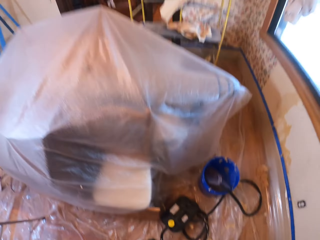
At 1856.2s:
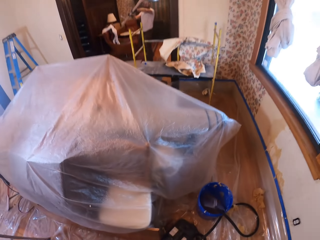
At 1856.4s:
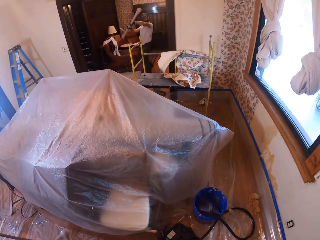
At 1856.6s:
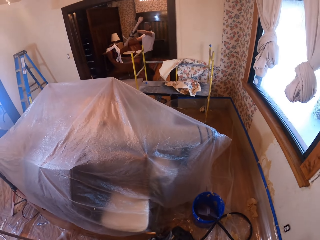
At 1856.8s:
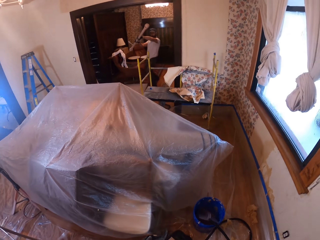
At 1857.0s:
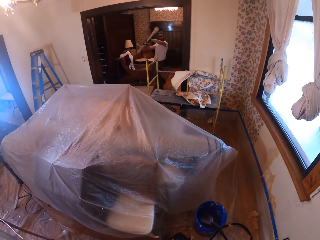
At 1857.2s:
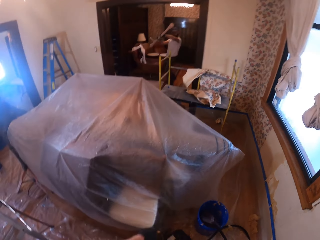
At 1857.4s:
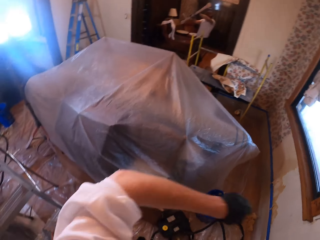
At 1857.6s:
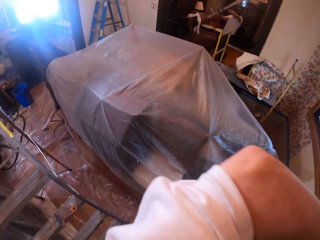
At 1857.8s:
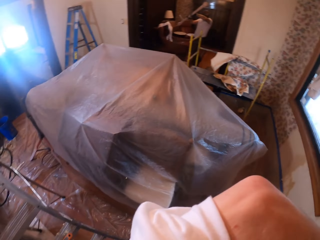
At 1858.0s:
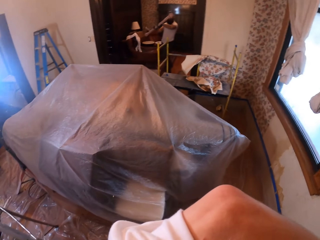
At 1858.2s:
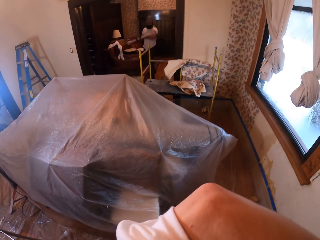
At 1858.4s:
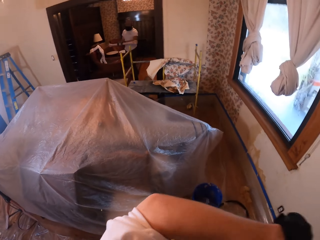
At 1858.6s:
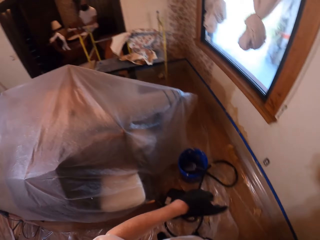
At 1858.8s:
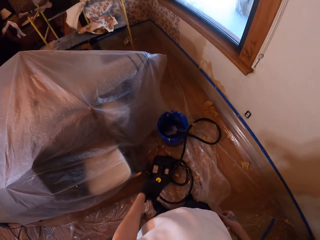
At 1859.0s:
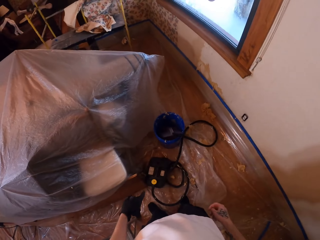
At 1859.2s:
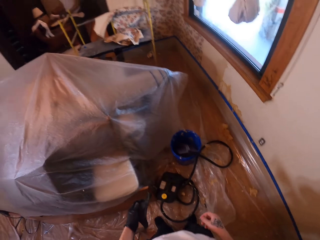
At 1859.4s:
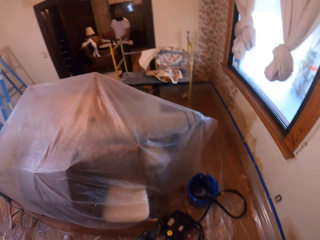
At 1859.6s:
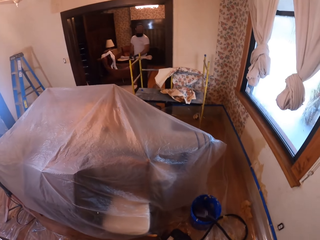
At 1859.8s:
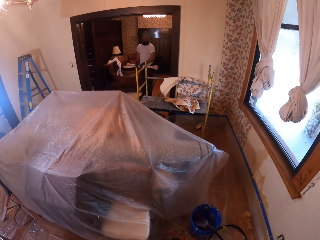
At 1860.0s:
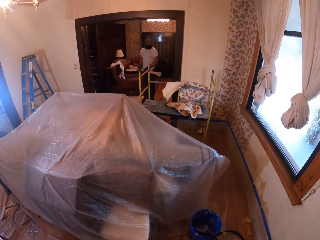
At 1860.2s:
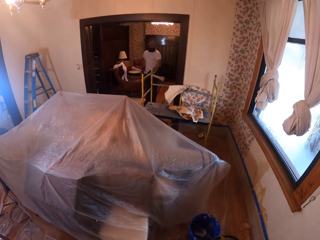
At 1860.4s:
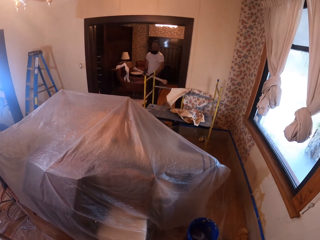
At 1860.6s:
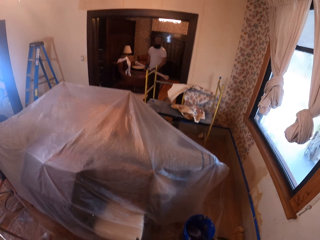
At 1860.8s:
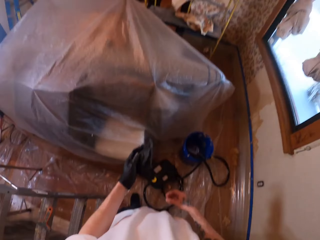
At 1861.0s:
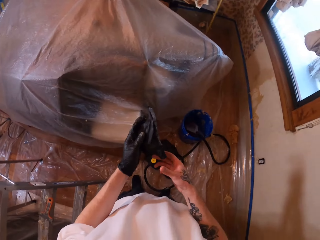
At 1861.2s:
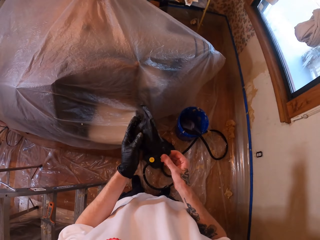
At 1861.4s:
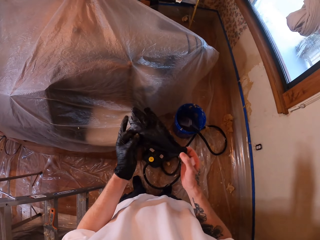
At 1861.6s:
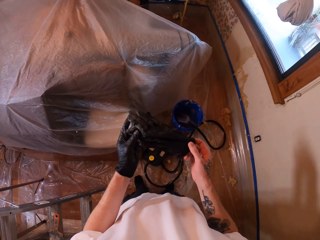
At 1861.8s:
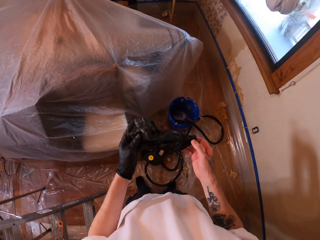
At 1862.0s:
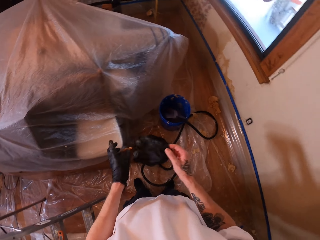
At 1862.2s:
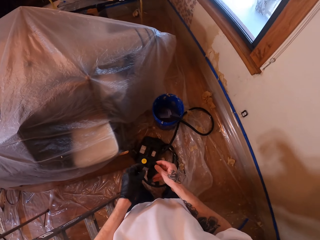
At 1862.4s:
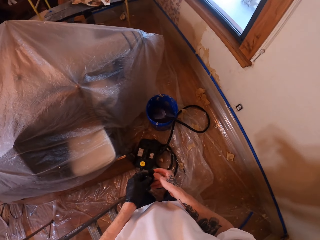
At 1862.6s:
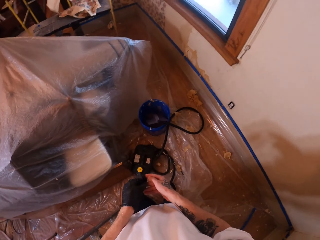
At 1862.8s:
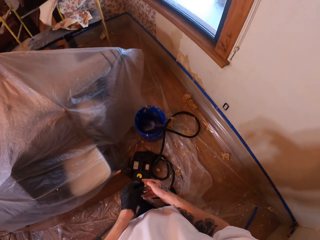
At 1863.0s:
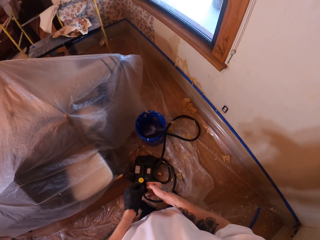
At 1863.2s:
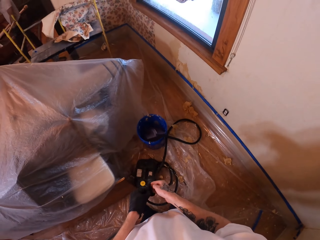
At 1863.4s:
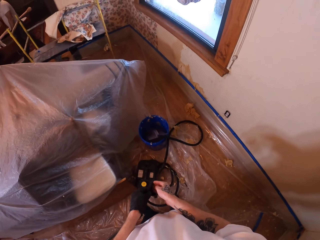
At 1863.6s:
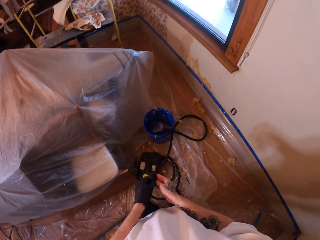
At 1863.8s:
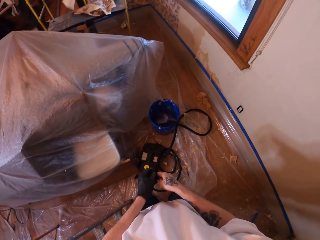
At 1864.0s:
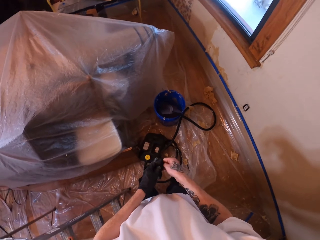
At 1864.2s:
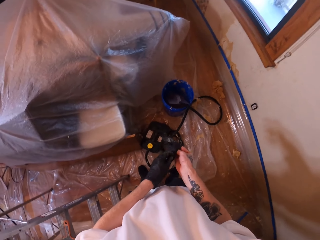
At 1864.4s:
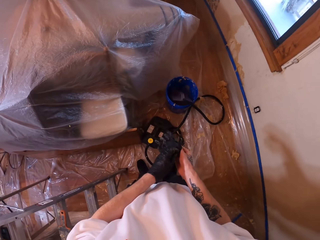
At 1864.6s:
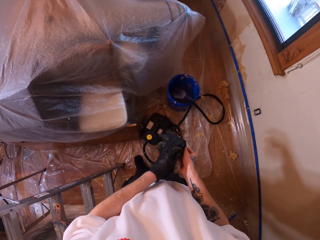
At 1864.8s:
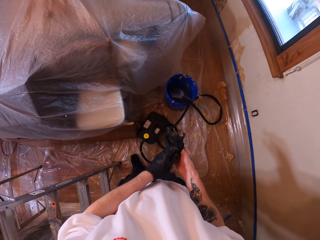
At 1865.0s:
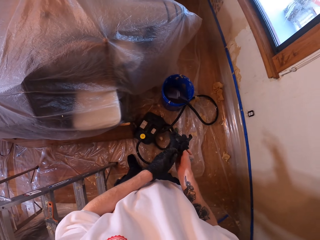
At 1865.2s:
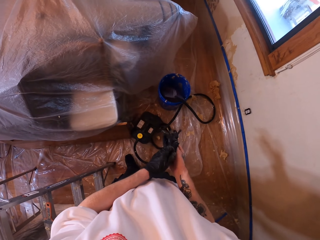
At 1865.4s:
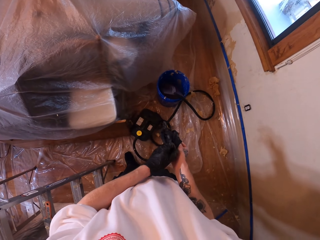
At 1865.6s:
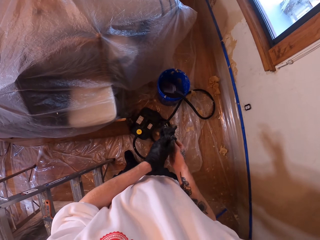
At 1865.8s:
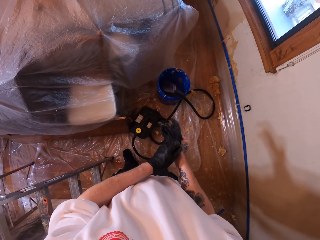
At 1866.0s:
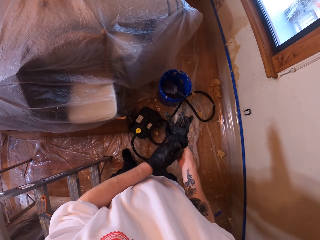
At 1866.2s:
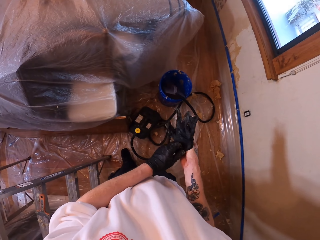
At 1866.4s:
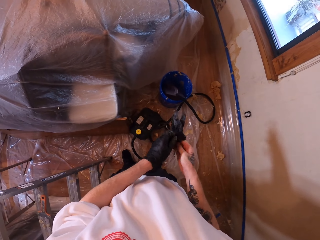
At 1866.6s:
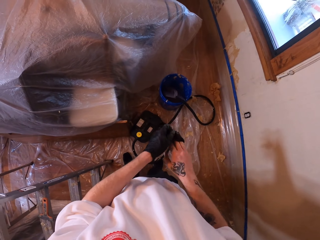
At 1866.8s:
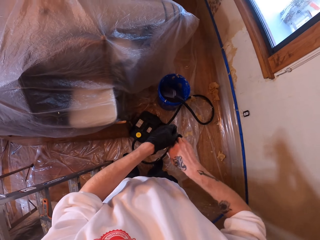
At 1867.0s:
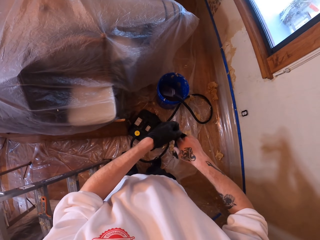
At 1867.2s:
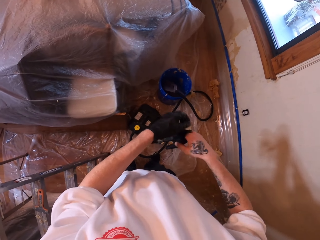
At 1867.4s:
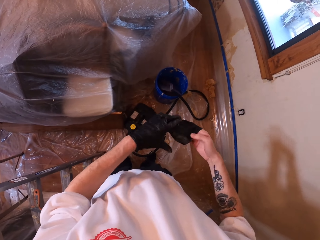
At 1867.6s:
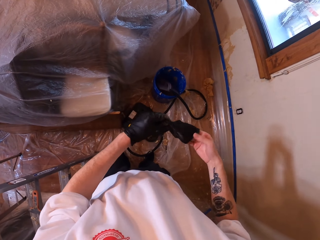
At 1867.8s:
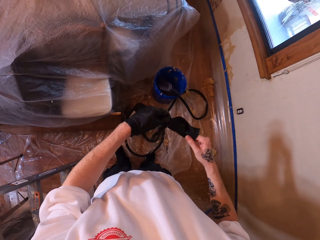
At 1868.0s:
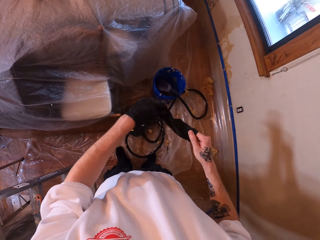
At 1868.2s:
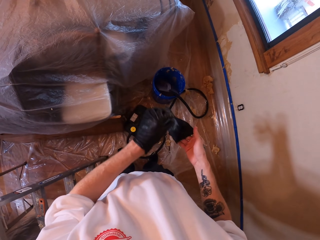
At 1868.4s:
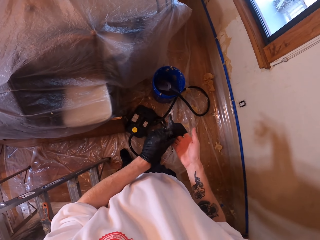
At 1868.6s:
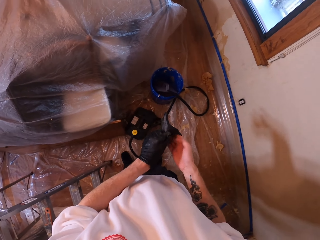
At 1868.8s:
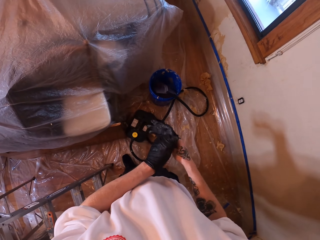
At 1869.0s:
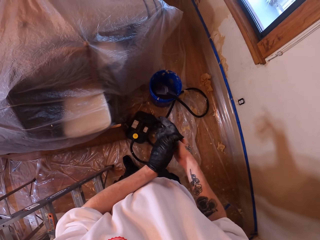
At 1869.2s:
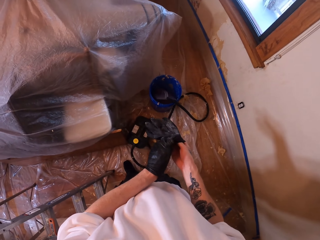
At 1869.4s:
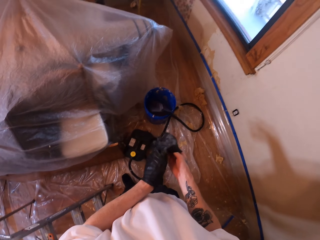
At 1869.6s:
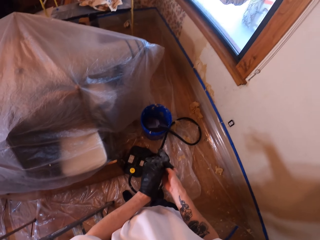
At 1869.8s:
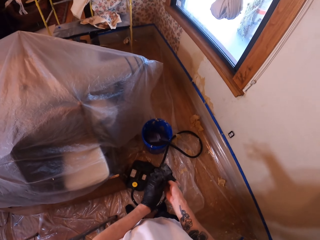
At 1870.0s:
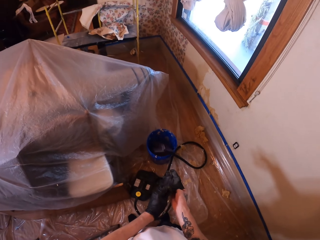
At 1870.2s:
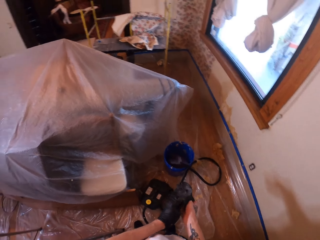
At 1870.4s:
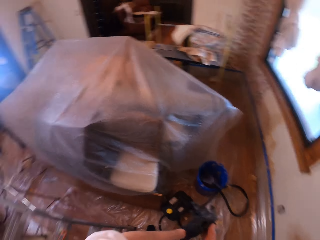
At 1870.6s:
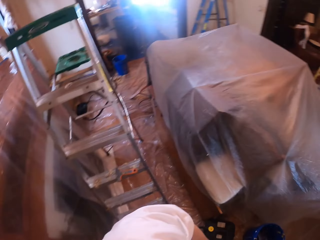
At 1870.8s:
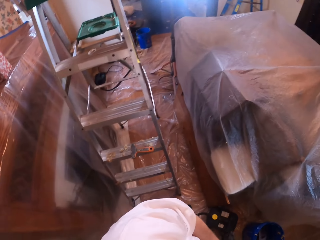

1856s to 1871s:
The camera wearer raises a hand. They put on the glove.

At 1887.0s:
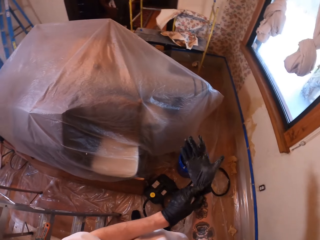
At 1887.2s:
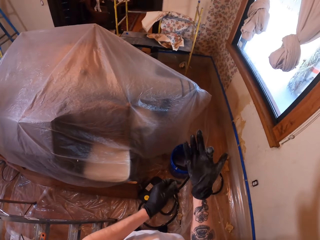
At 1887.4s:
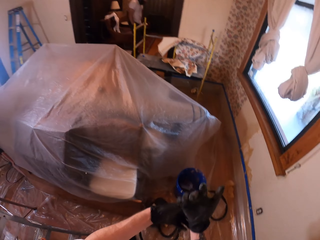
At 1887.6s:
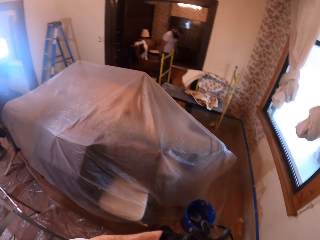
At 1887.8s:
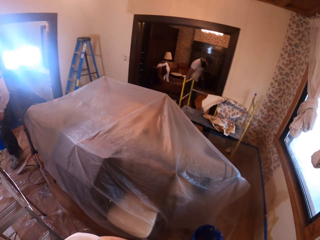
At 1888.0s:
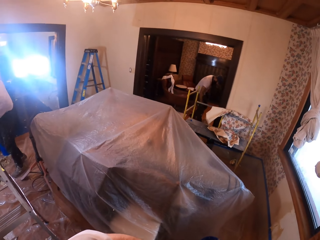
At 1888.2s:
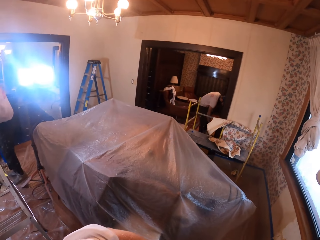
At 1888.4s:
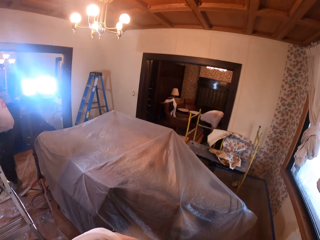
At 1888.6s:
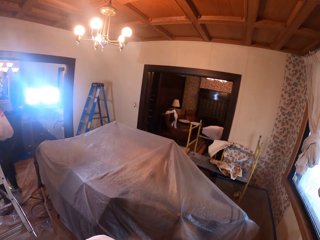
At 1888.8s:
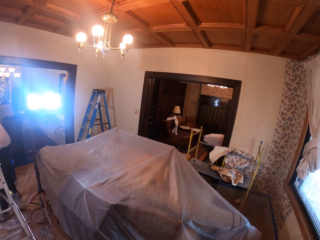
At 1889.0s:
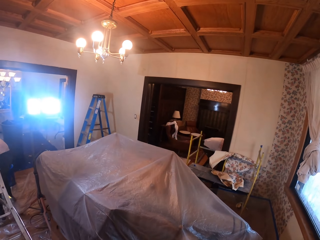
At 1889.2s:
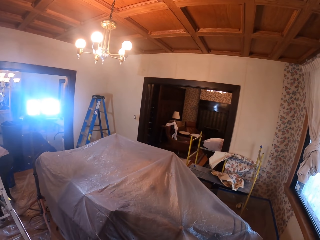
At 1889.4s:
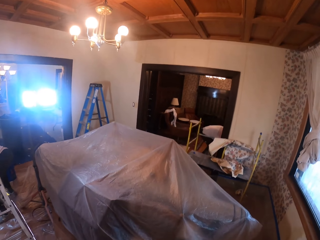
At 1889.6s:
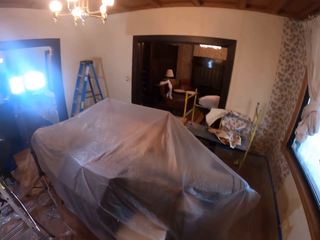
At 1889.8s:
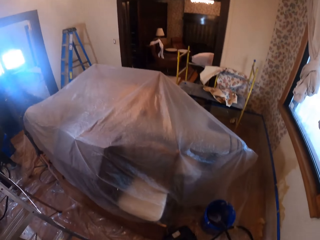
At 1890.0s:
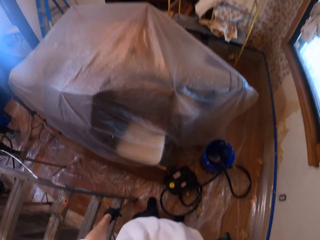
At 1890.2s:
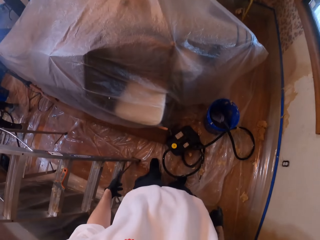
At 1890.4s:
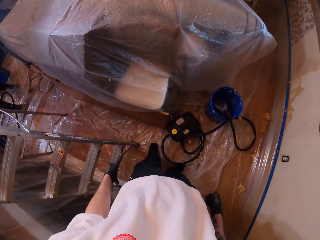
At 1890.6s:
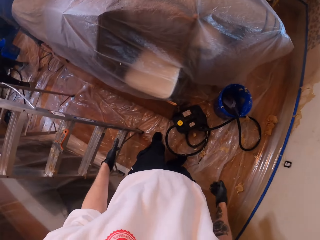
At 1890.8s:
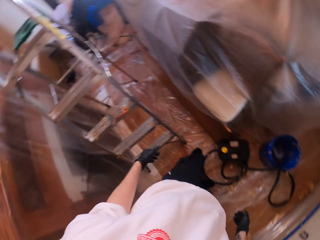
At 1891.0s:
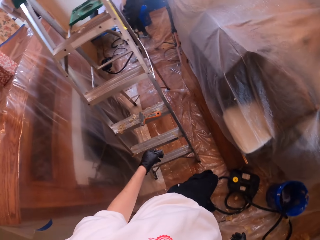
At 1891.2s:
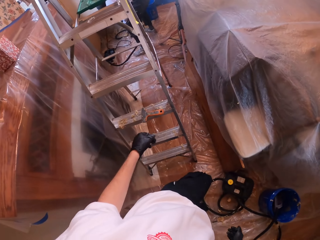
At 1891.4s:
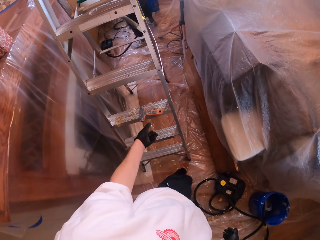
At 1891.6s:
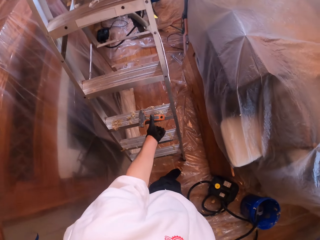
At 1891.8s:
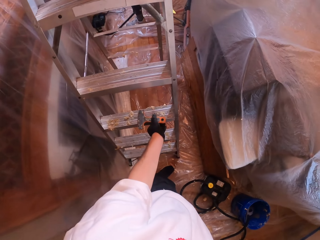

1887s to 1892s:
A person bends on the other side of the room.

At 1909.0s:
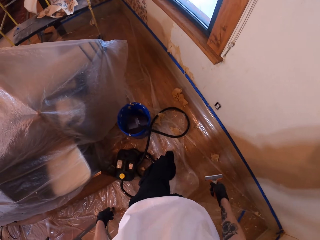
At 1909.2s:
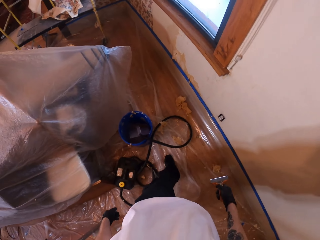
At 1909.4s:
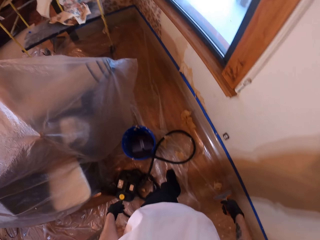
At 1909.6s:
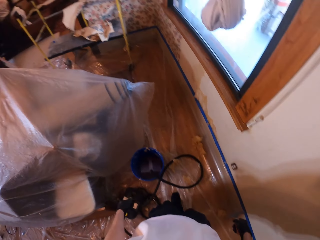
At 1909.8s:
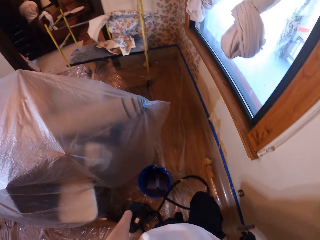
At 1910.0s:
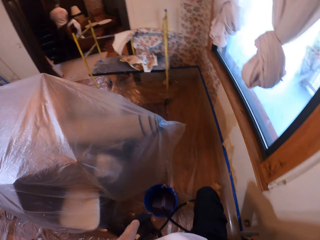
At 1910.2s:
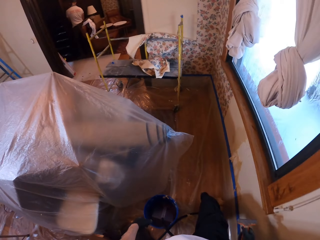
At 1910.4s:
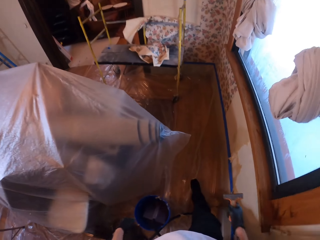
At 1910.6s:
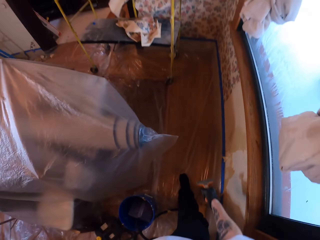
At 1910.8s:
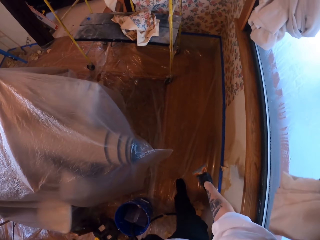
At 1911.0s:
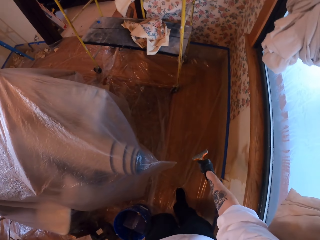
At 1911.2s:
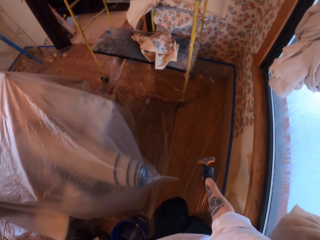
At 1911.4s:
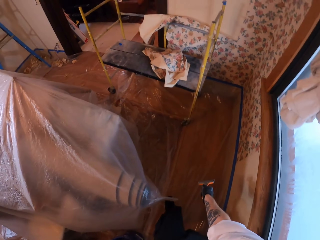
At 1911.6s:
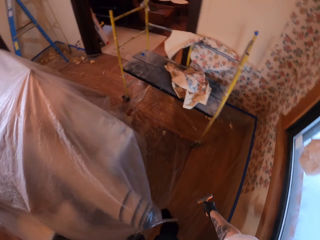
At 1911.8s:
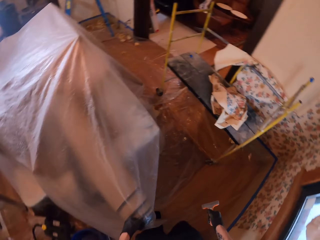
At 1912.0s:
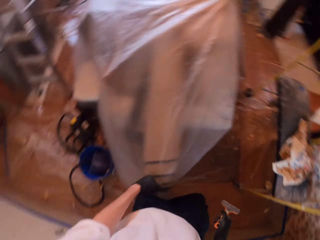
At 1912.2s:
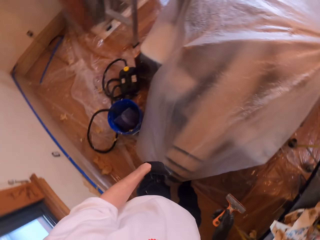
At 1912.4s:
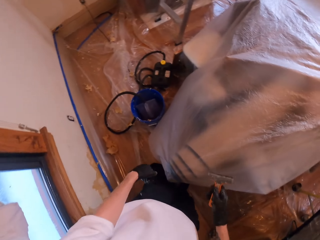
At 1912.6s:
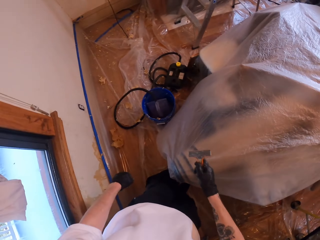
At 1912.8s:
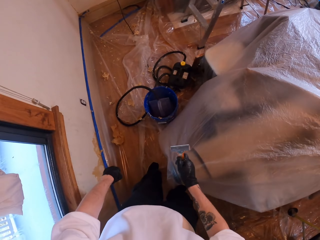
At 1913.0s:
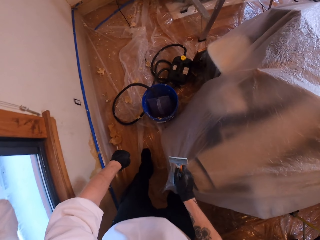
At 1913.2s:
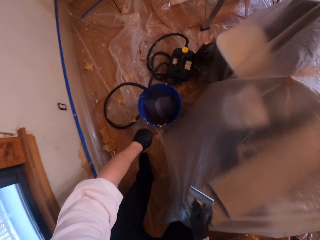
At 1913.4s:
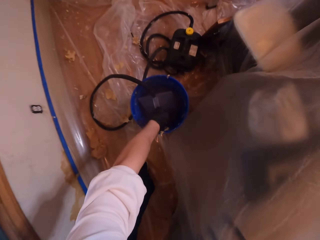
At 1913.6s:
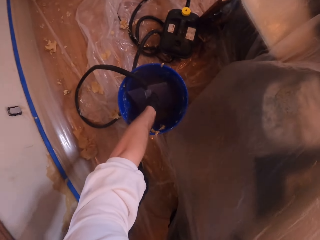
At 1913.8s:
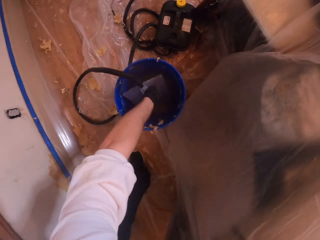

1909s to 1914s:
The camera wearer walks in the room. They move to the other side of the room.
